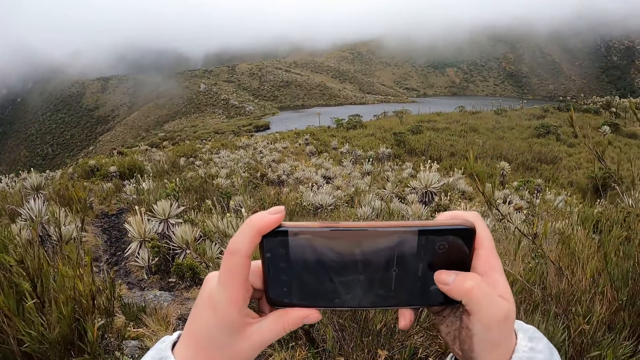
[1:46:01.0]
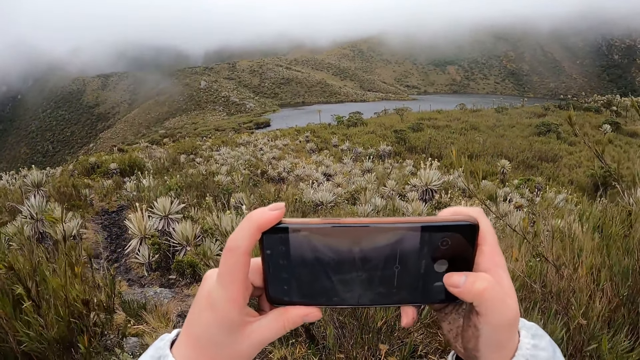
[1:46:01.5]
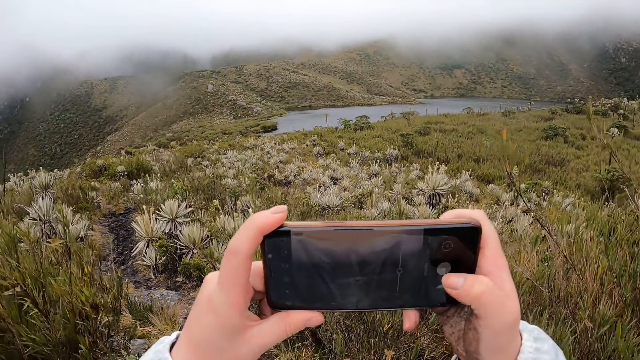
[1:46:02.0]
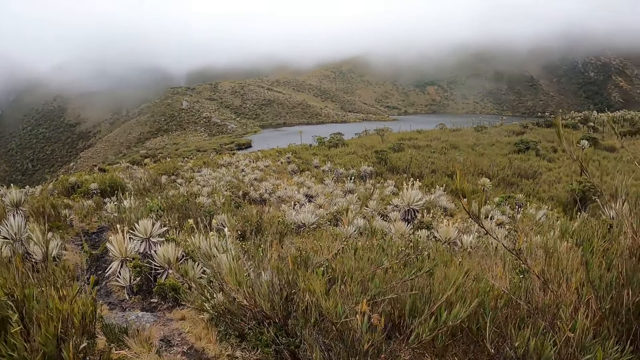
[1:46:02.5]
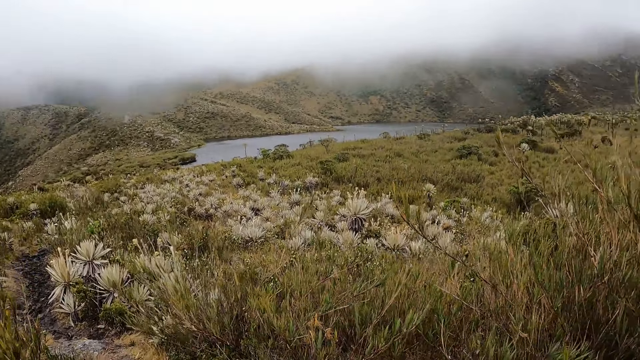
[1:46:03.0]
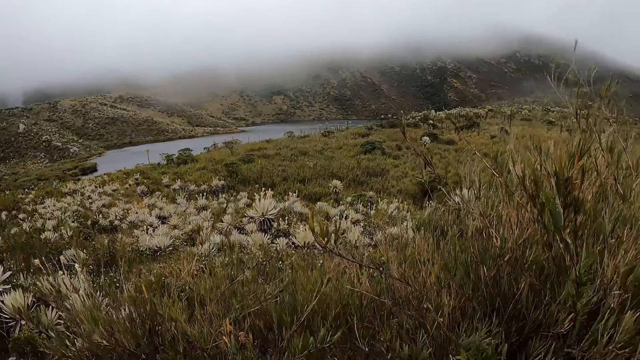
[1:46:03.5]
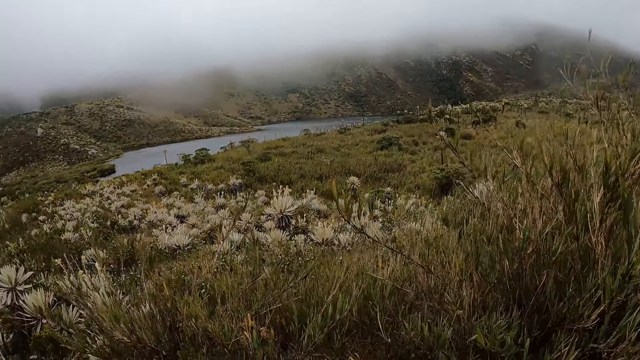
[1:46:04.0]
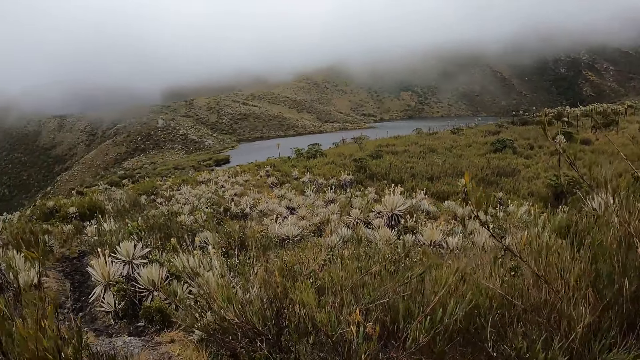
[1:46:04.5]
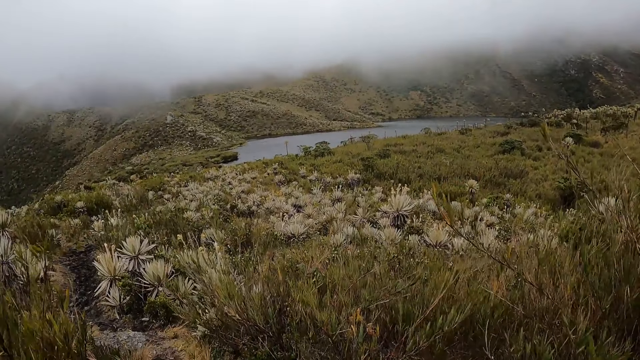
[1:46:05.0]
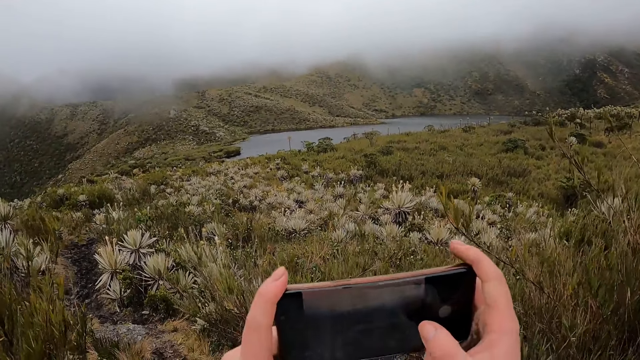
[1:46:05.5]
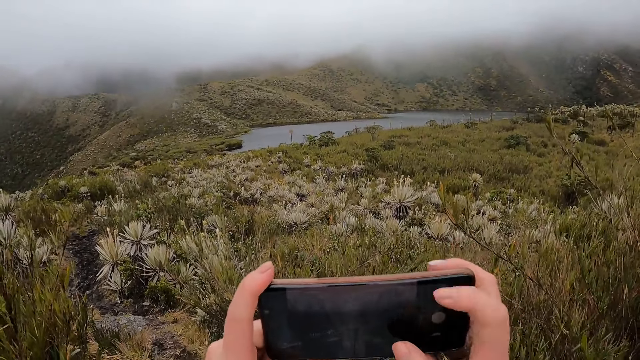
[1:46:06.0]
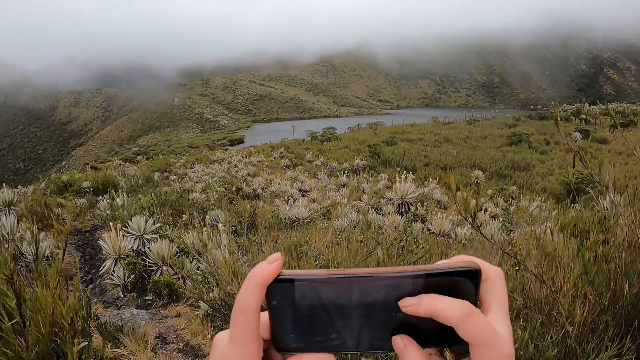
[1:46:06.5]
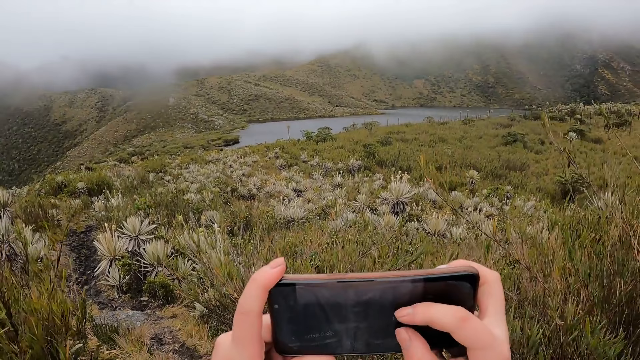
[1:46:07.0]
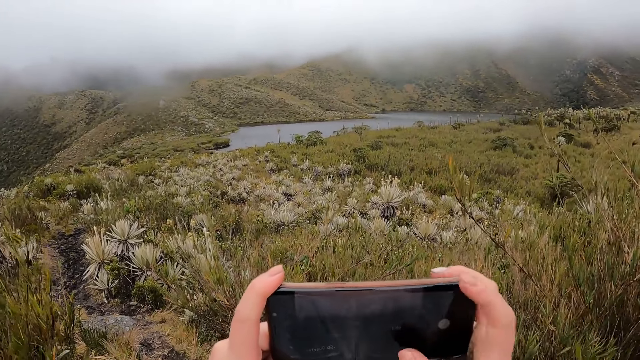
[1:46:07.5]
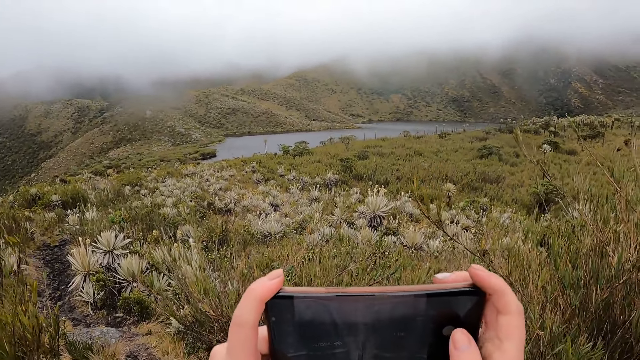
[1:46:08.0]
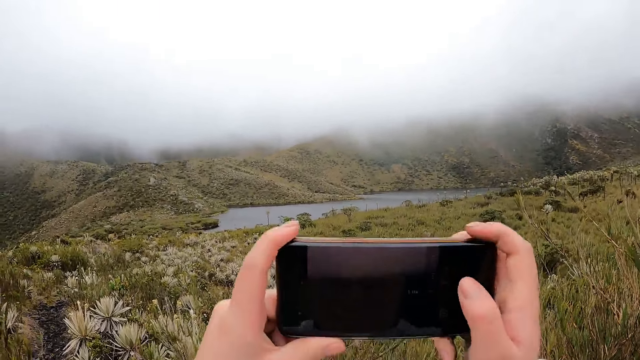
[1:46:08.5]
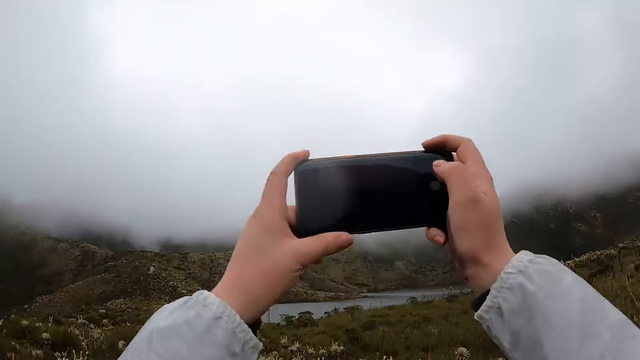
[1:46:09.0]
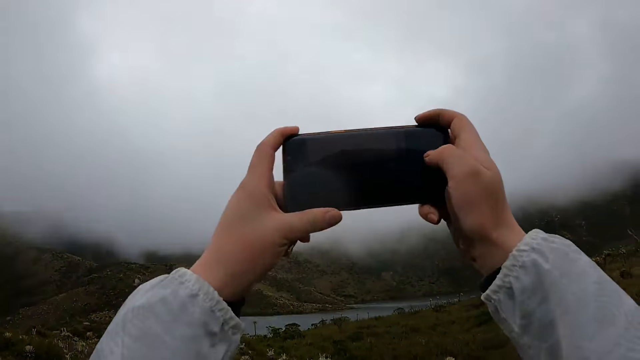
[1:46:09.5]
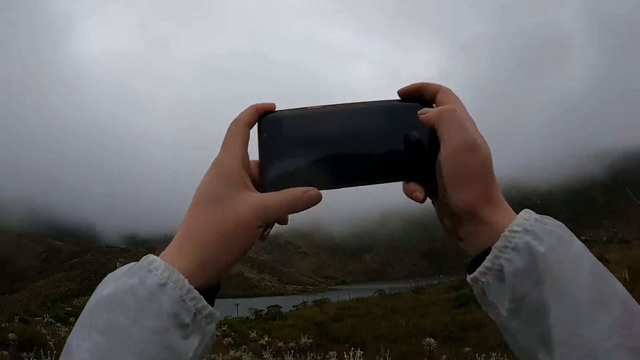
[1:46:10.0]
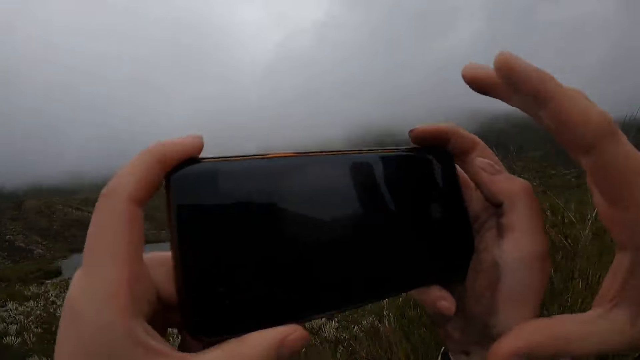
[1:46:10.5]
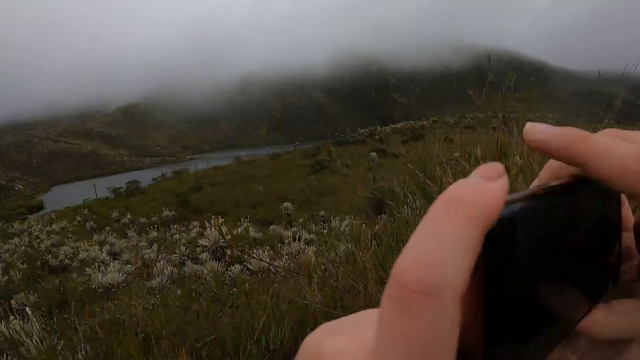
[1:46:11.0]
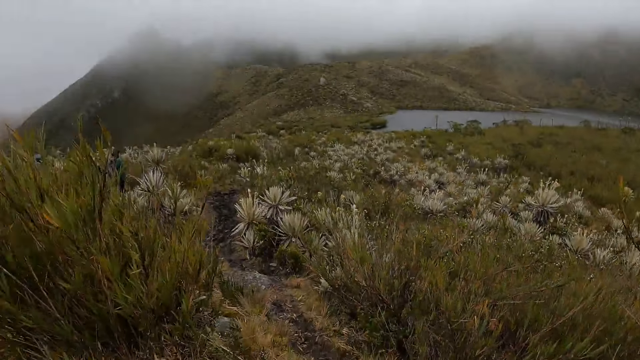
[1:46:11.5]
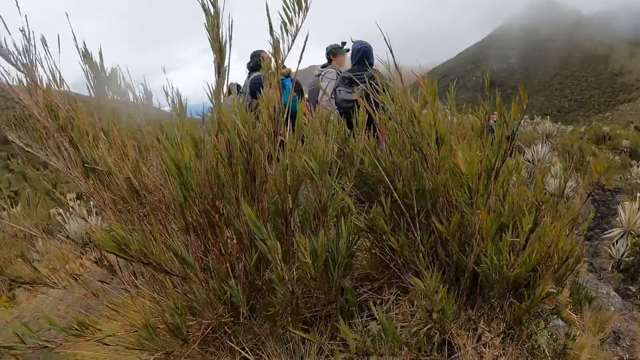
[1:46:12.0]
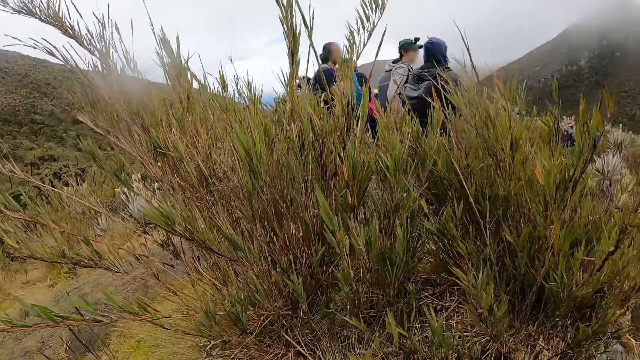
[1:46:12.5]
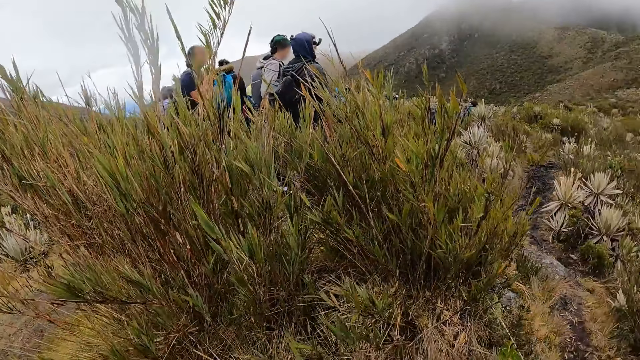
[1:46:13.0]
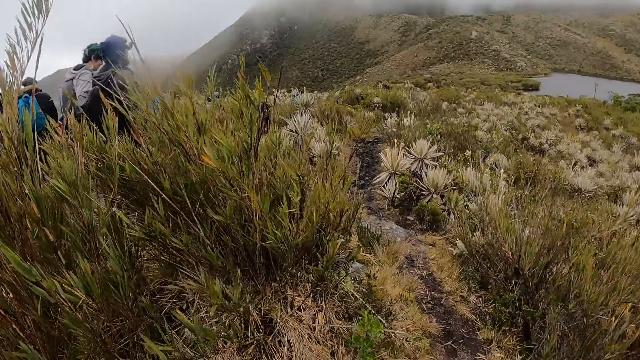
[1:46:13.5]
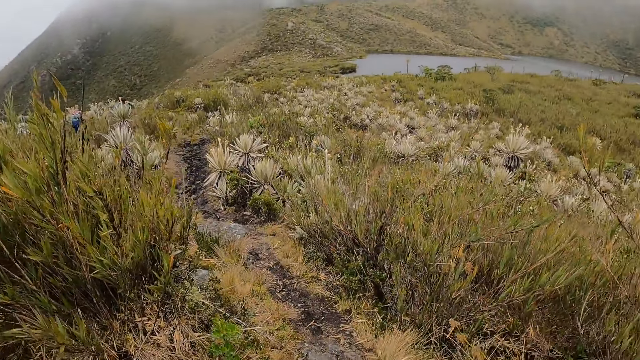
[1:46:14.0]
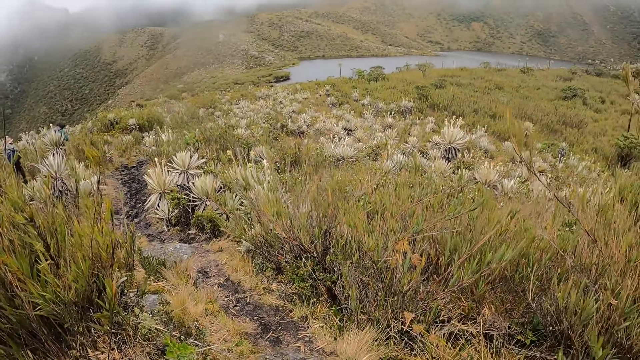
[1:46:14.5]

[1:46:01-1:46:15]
The camera wearer takes a picture with a phone. They stare around. They operate the phone. They take a picture with the phone. A man holds the phone in the camera wearer's hands with his right hand. The man takes the phone from the camera wearer. The camera wearer turns towards another man, the man and a third man. They stare around.

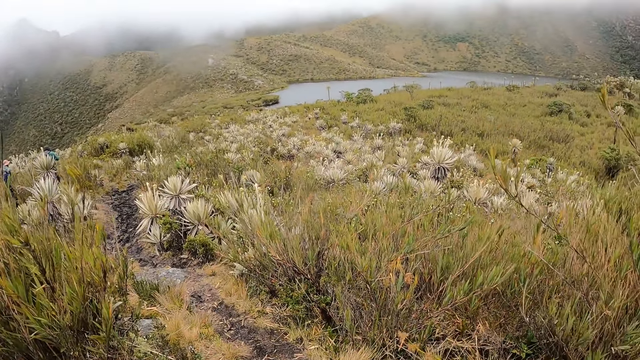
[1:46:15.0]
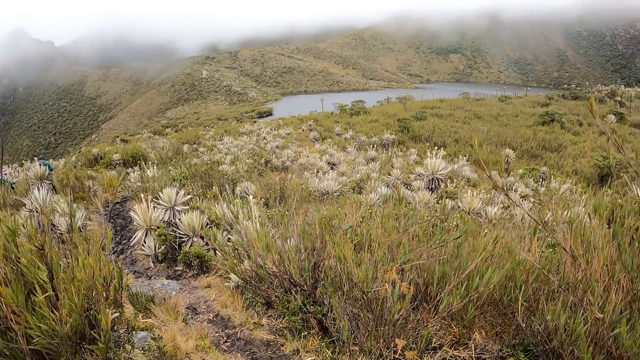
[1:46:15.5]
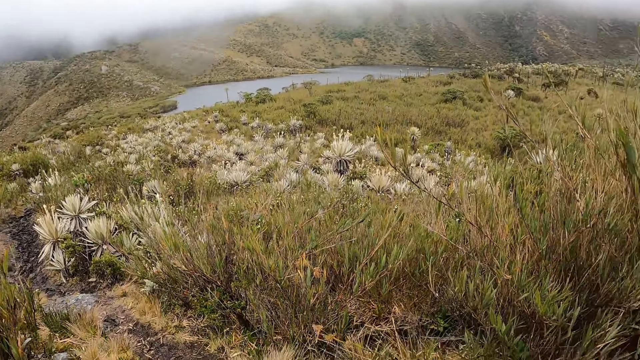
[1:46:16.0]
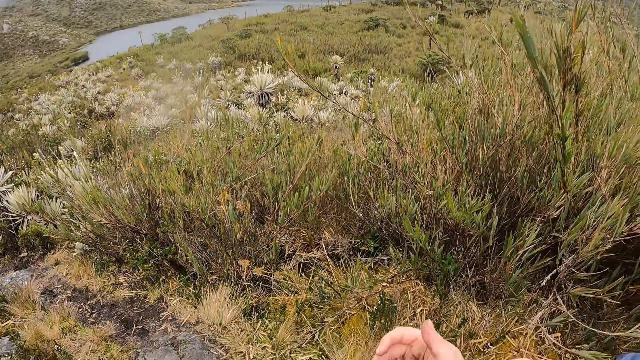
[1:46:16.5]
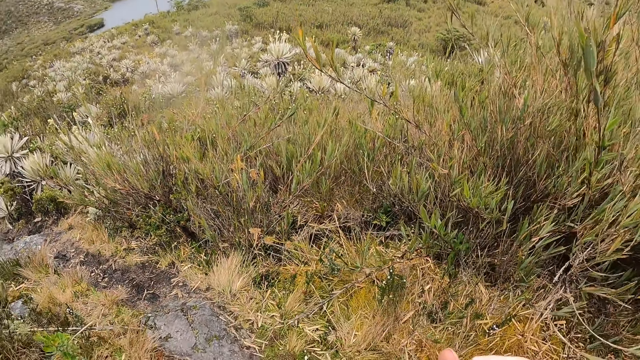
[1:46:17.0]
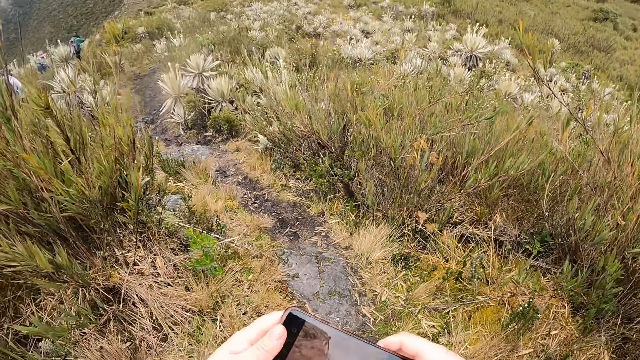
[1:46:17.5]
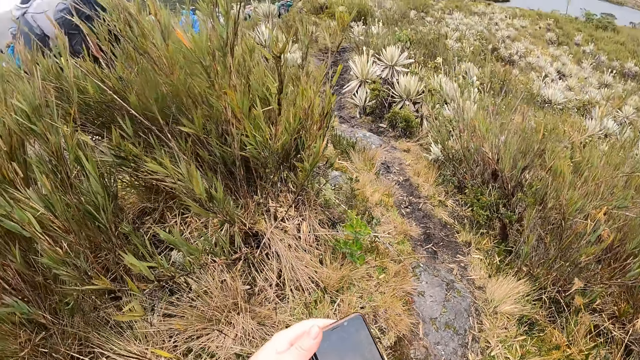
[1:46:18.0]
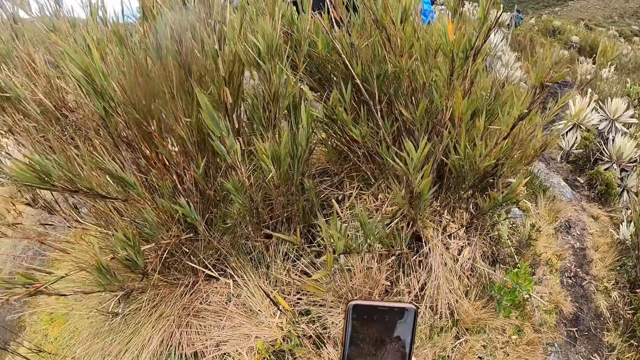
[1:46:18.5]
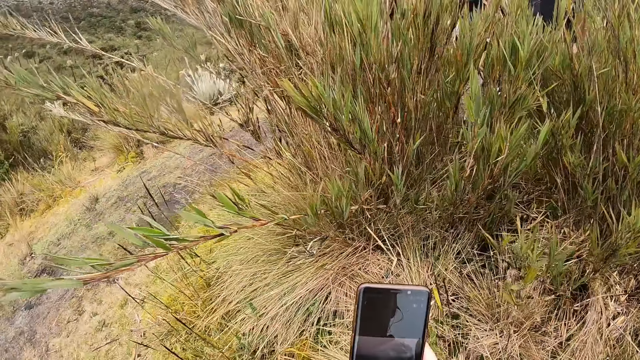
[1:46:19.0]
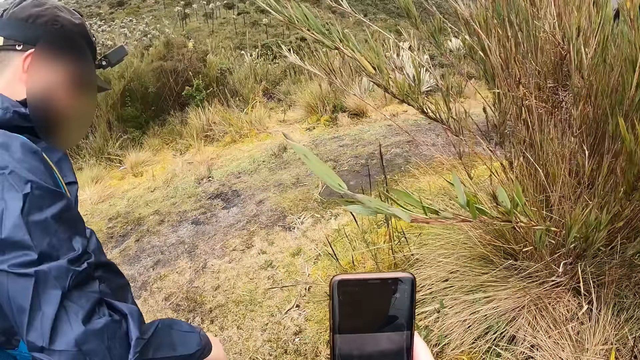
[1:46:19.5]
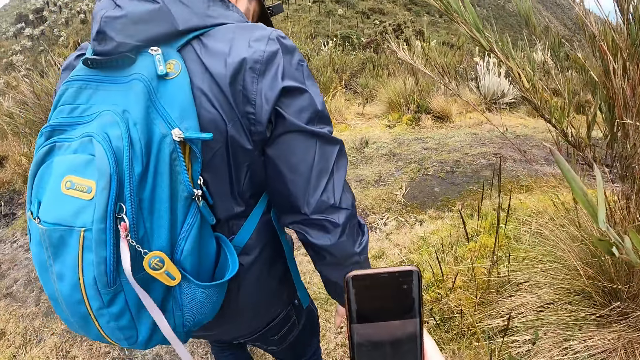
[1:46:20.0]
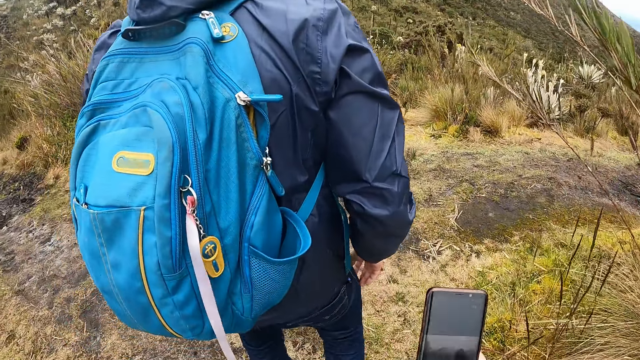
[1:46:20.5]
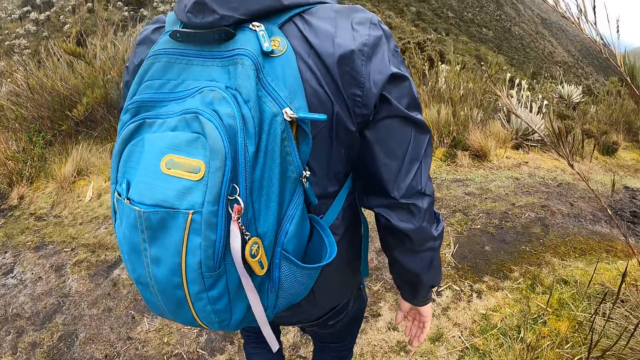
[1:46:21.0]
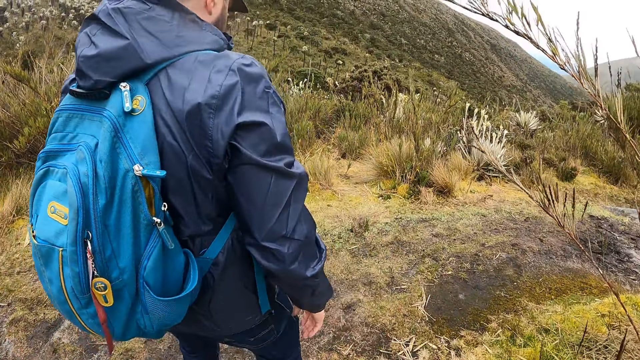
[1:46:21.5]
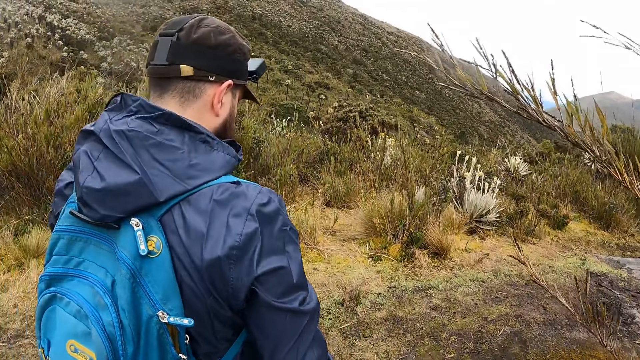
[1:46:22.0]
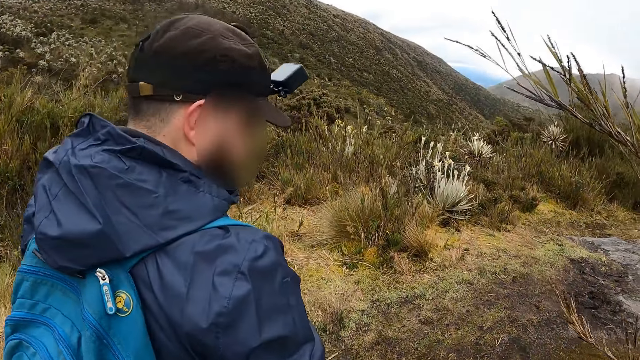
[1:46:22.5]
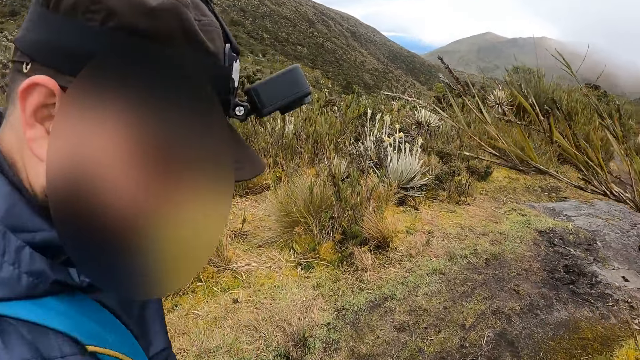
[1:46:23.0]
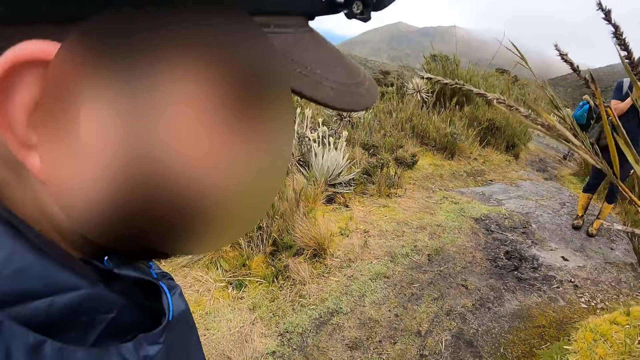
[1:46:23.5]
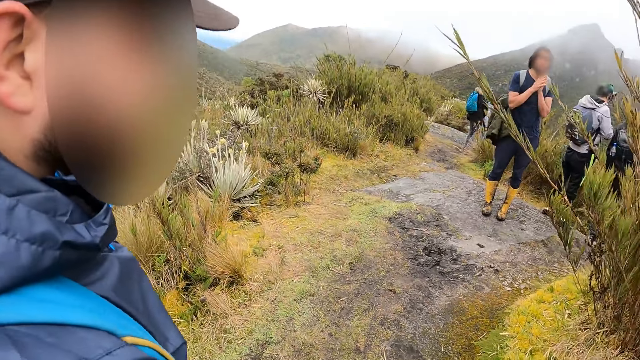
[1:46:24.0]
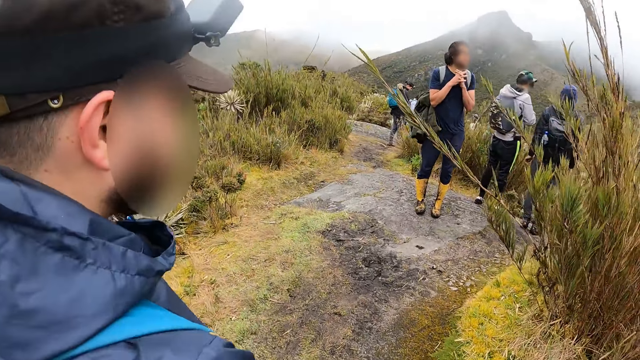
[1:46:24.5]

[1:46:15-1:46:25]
The camera wearer turns the phone in his hands. He holds the phone. He takes his left hand off the phone in his hands. He operates the phone. A man walks past the camera wearer. The camera wearer walks on a garden. He interacts with the man.
